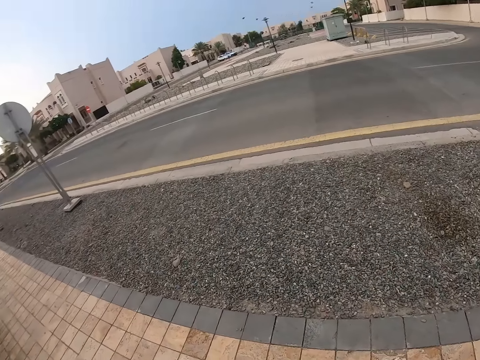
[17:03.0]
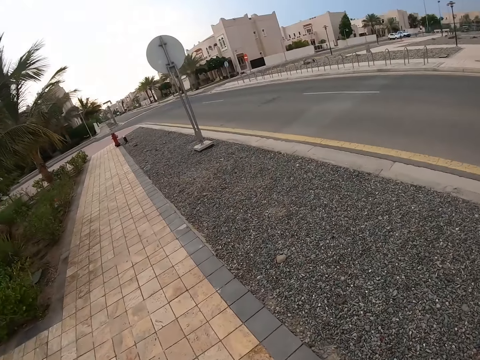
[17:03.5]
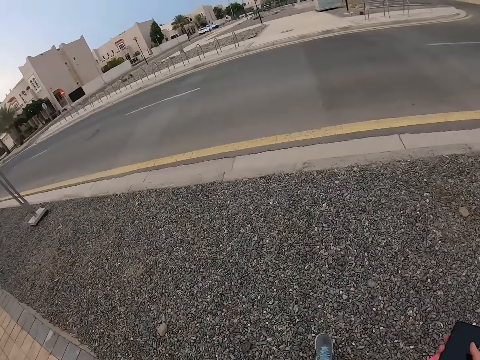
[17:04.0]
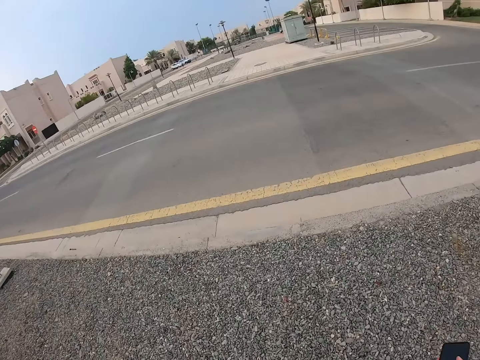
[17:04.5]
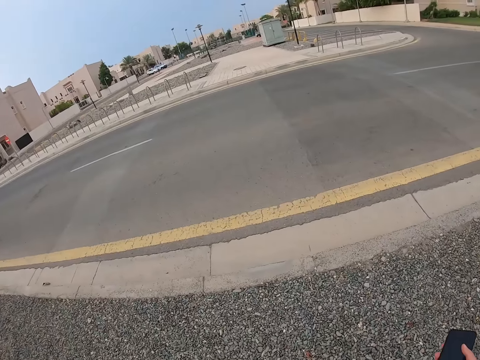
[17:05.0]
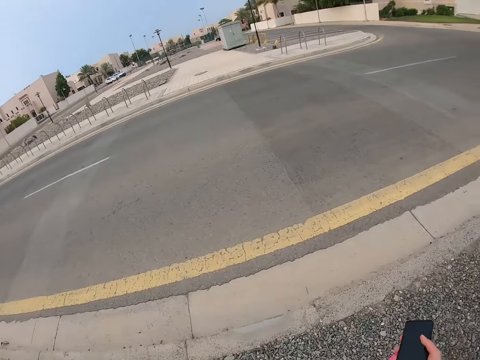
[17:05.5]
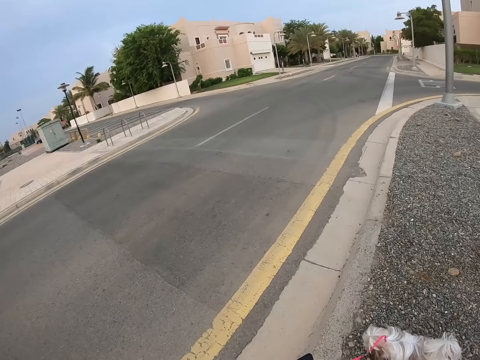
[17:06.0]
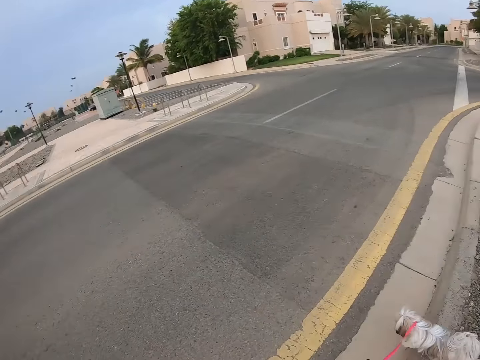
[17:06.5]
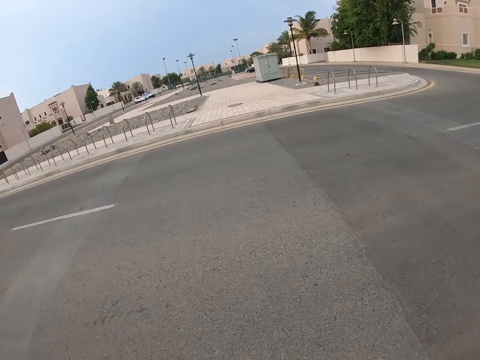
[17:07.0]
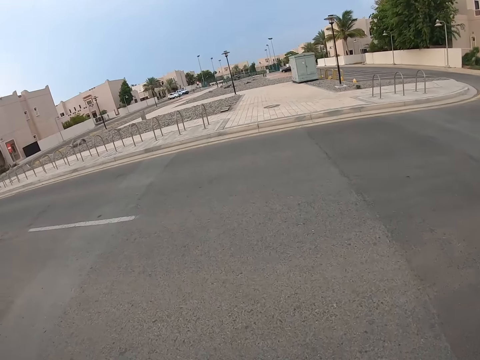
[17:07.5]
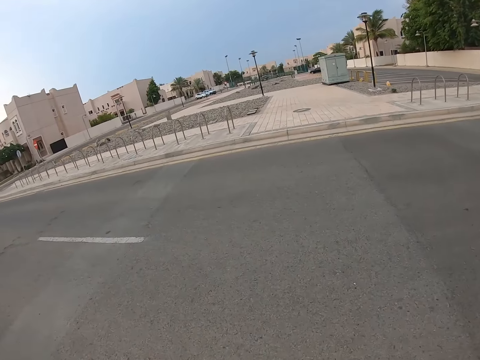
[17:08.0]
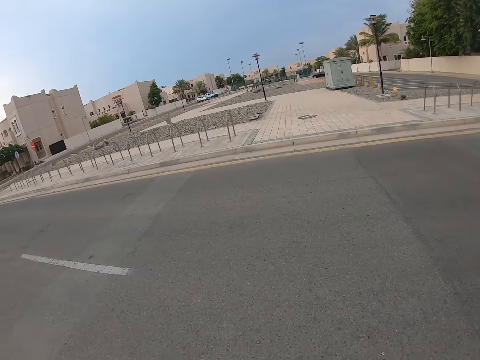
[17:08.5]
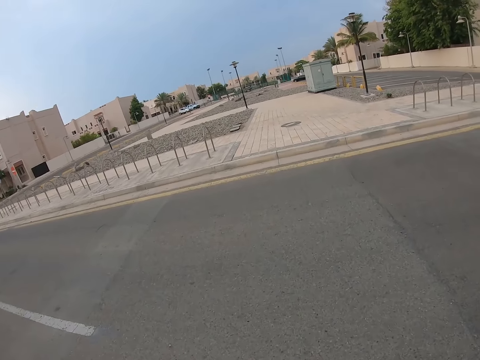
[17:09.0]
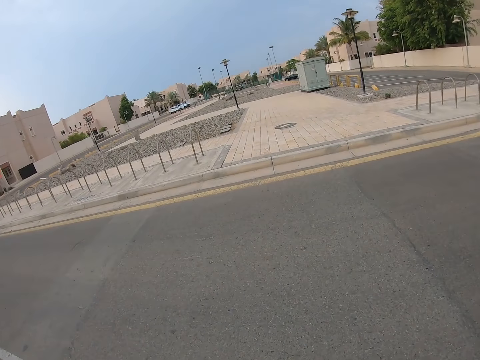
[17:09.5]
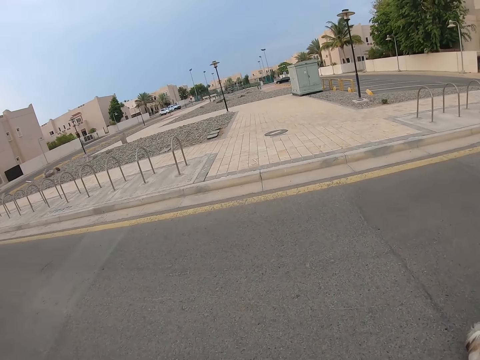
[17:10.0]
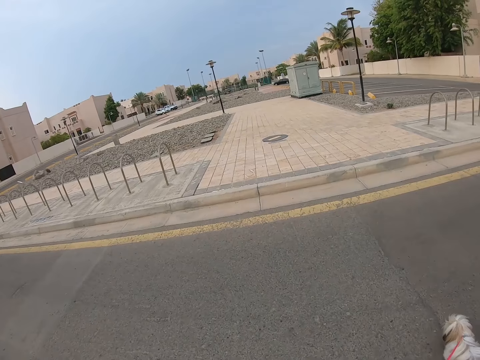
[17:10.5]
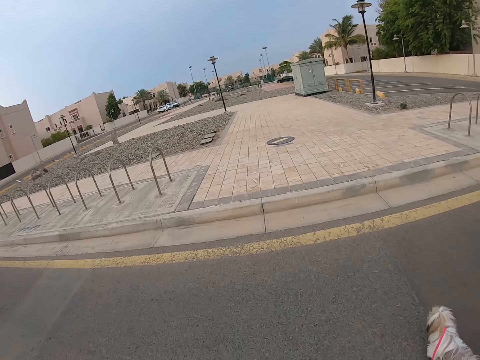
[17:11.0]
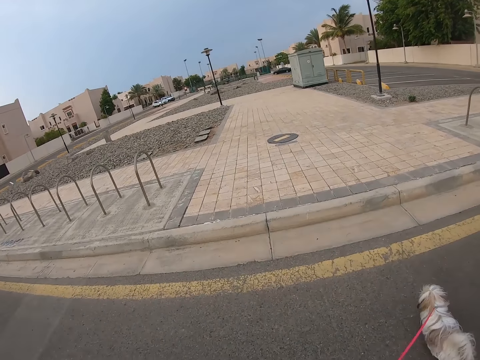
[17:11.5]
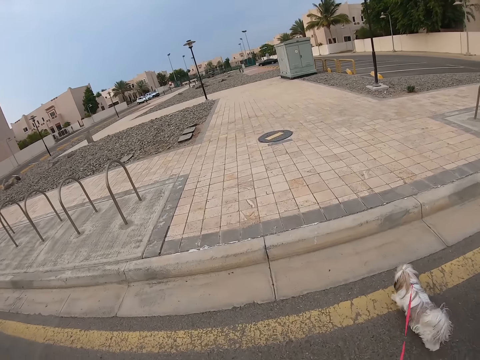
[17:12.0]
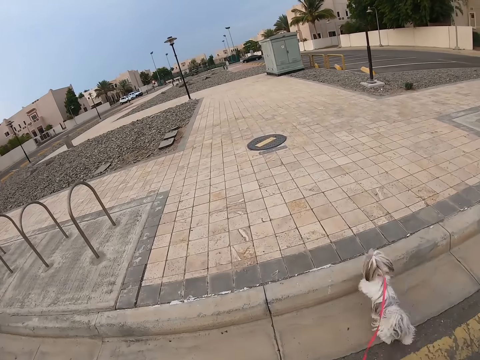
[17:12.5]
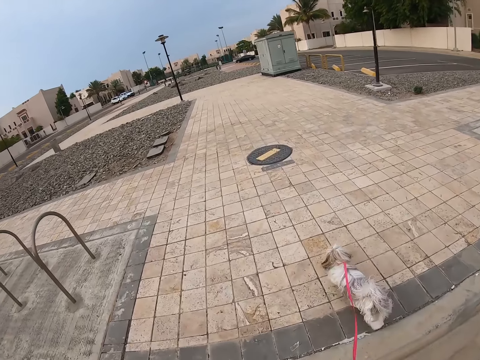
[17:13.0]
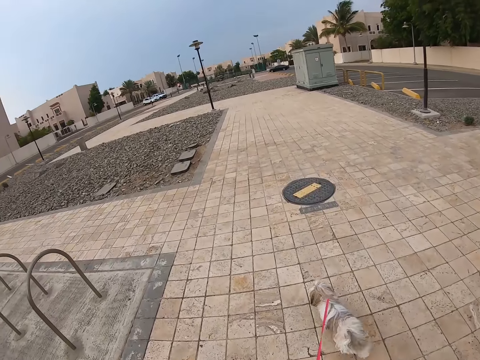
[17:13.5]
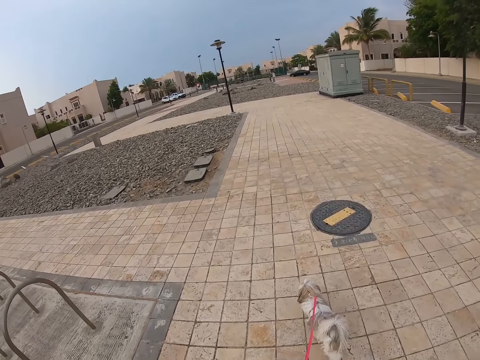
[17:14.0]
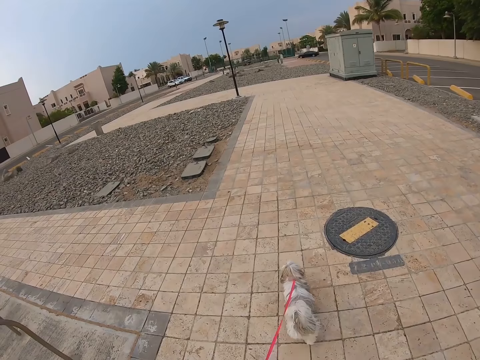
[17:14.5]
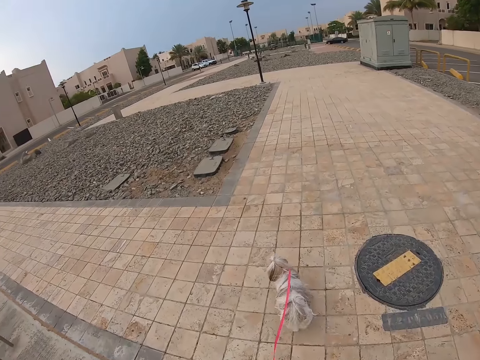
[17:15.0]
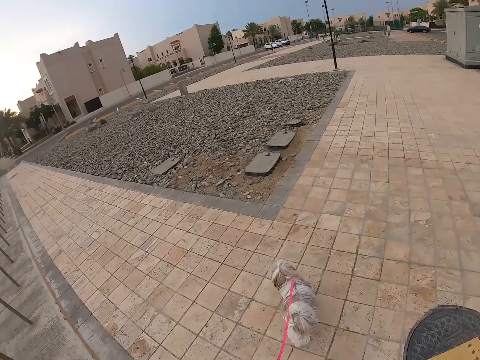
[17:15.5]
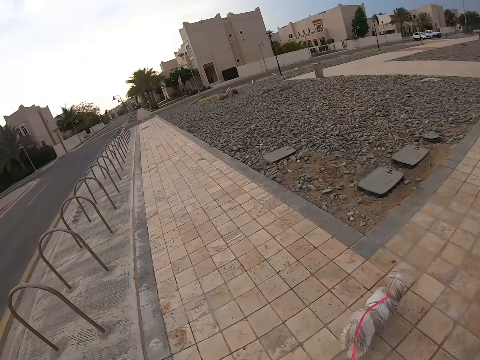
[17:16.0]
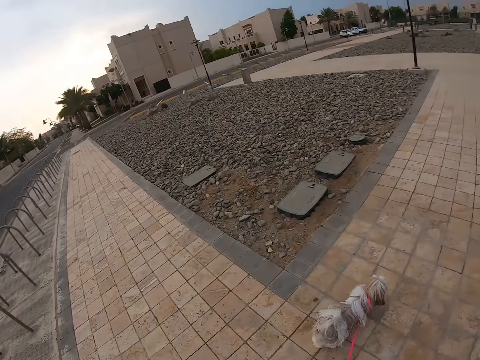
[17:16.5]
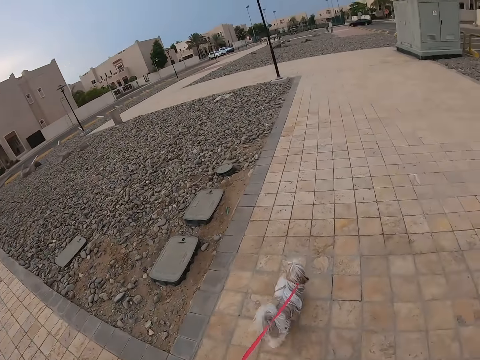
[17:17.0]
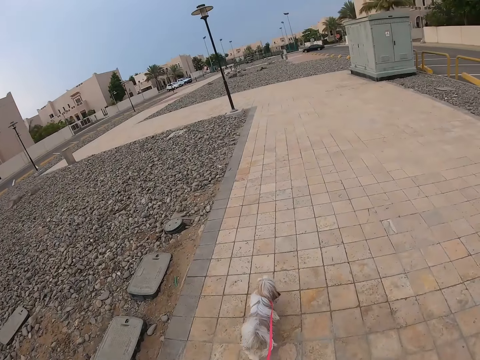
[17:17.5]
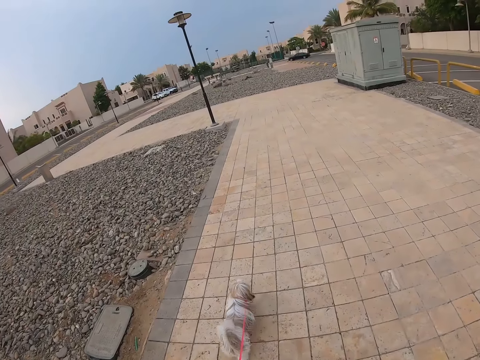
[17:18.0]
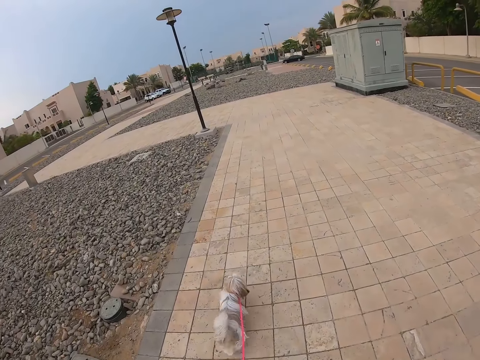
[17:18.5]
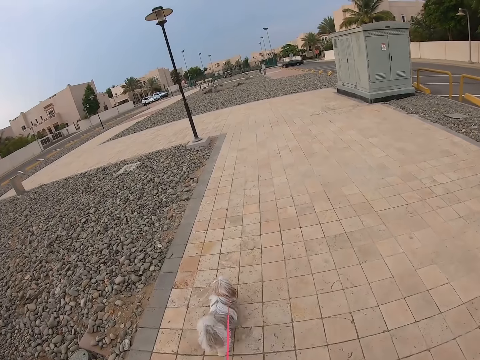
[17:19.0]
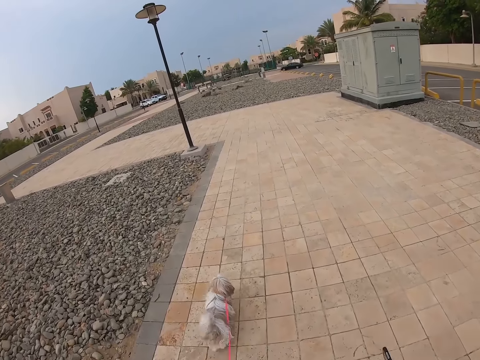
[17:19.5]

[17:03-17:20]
The camera wearer looks around. They cross the road. They walk the dog.

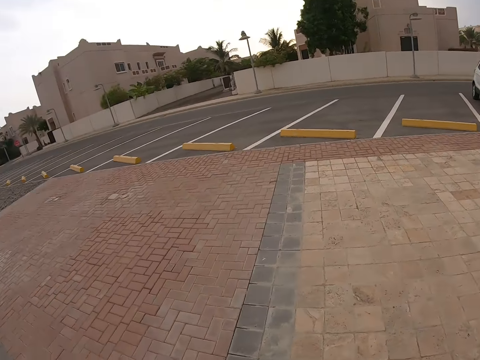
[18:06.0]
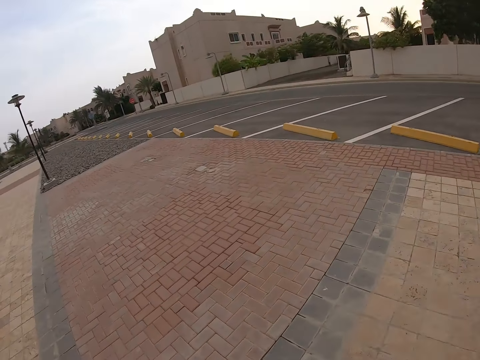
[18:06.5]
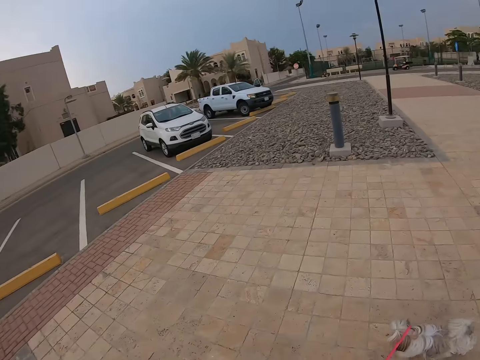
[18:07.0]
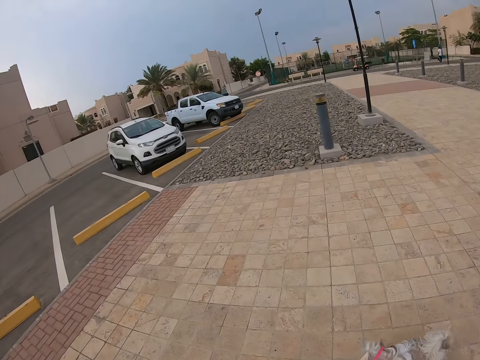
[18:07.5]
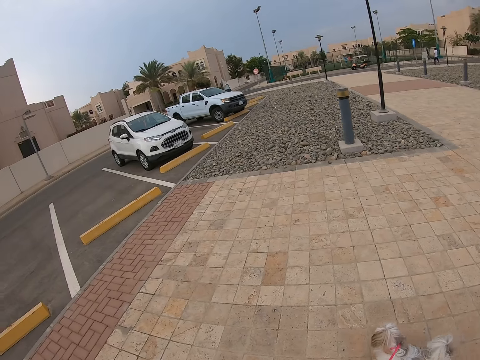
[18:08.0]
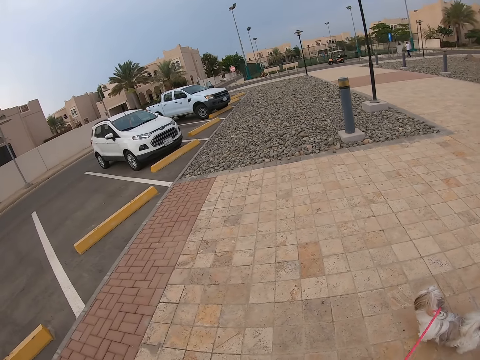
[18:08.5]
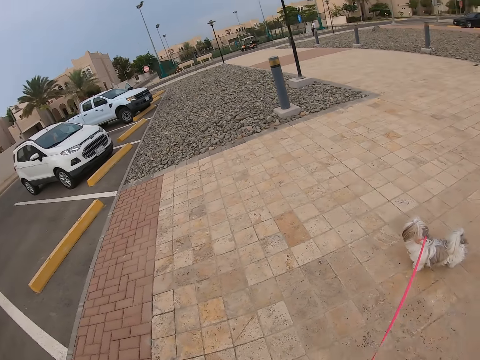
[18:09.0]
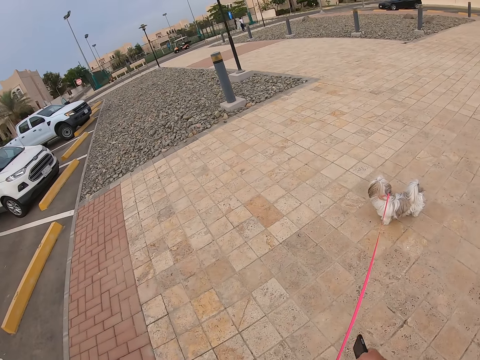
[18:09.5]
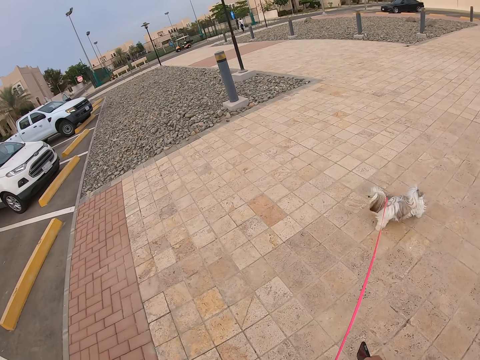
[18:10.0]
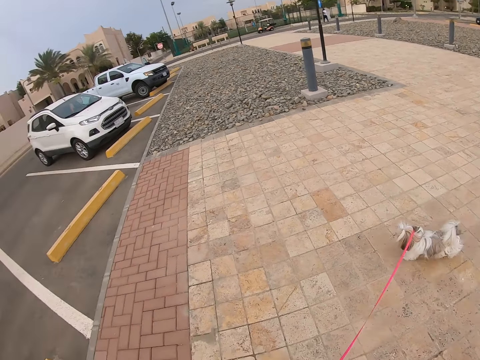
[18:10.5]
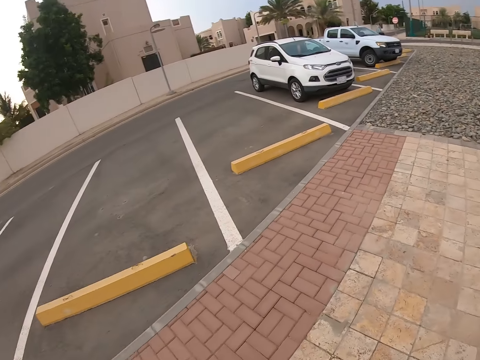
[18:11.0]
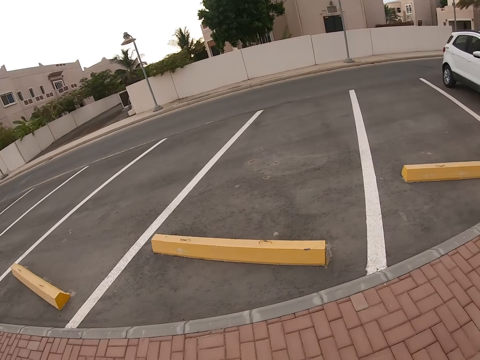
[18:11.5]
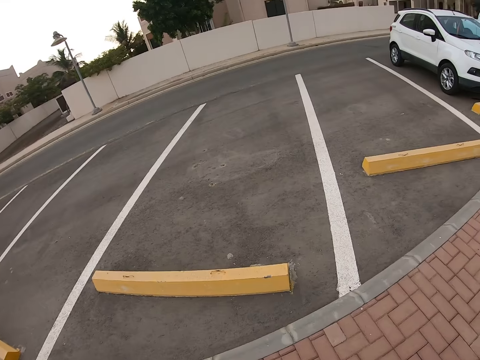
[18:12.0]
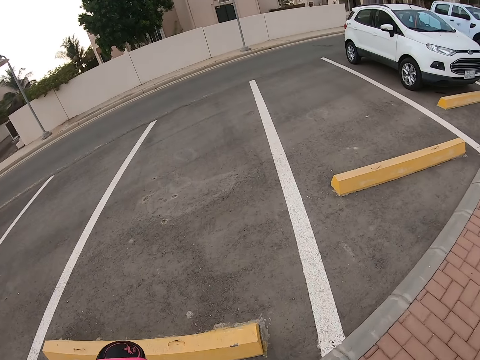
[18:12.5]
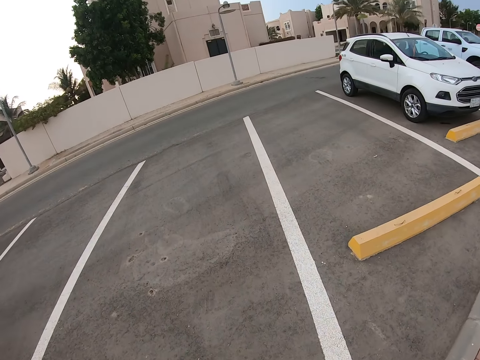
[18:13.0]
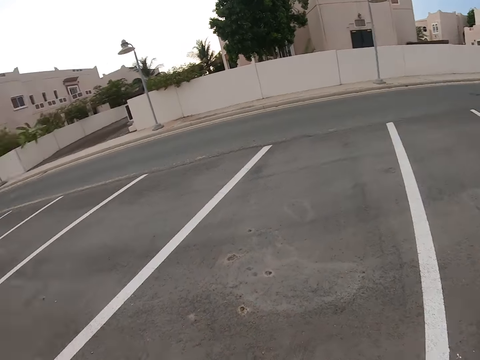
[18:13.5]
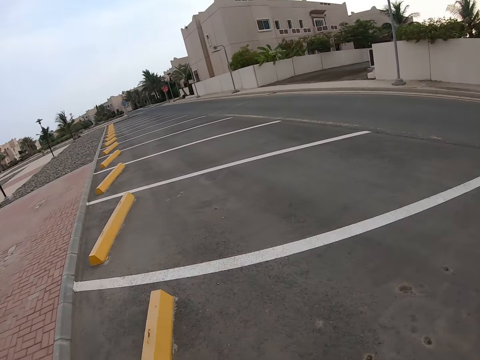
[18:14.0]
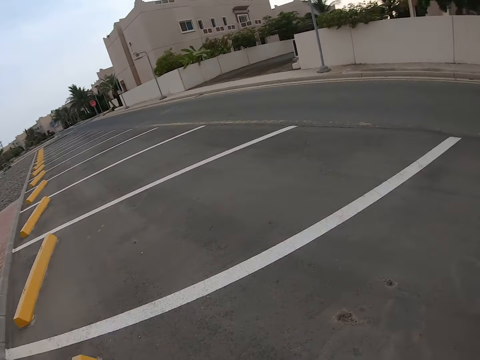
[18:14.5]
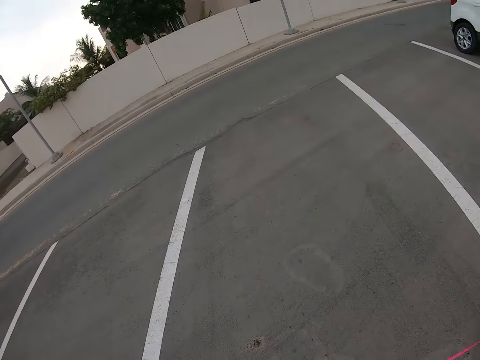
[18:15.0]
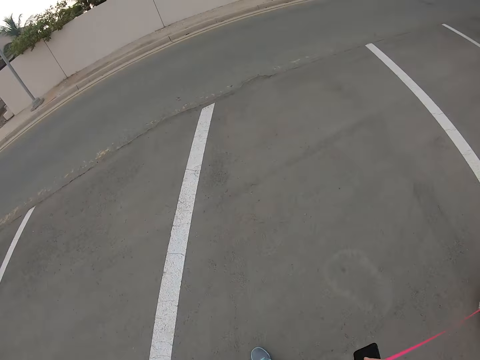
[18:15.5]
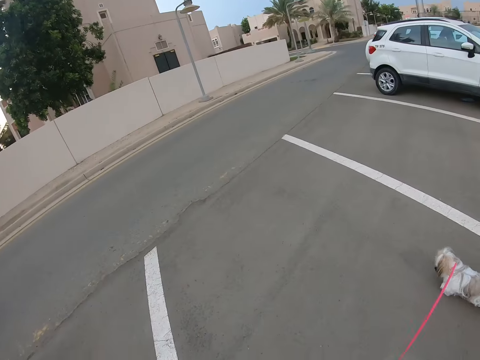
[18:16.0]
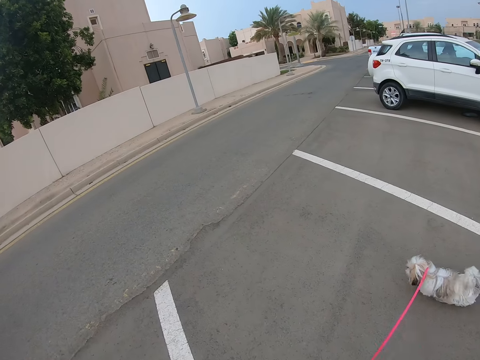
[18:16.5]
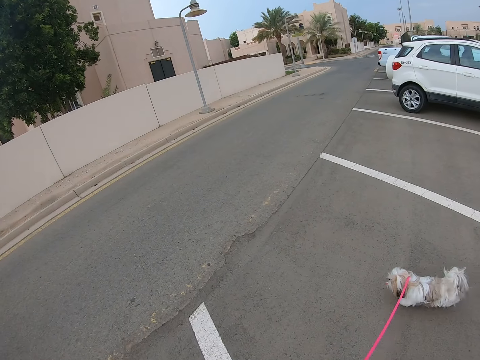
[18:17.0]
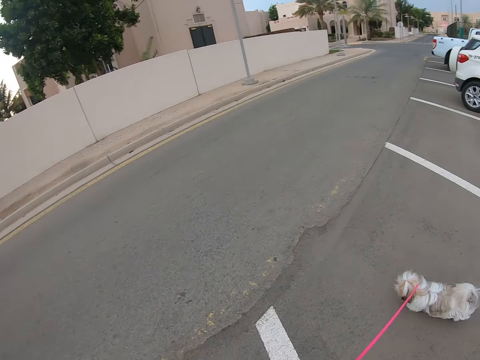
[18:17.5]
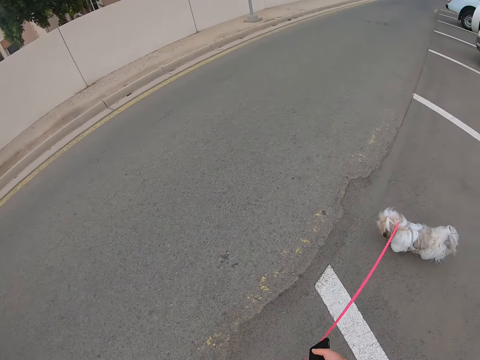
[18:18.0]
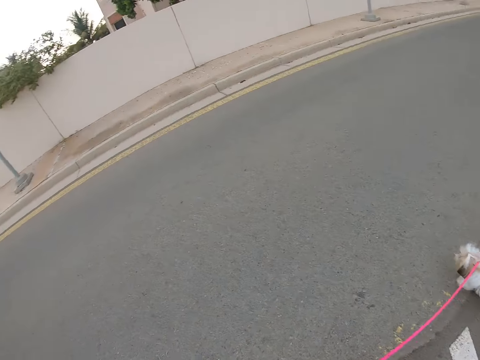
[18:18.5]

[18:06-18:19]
The camera wearer looks around. They stop in the pavement with a pet dog. They walk in the pavement with the pet dog.
